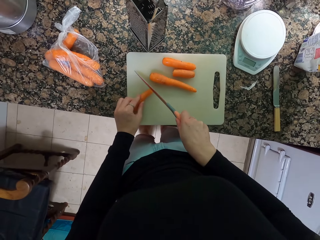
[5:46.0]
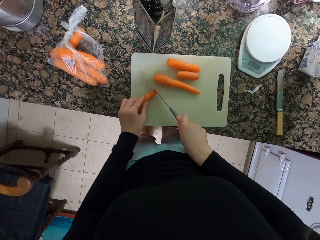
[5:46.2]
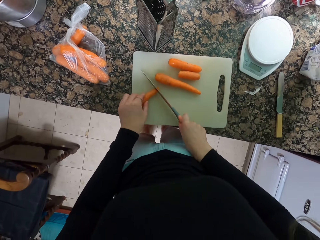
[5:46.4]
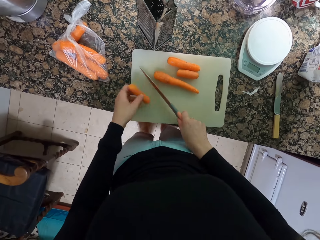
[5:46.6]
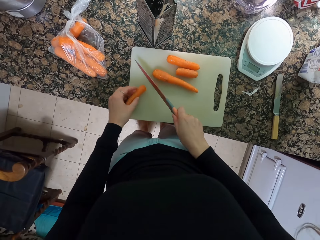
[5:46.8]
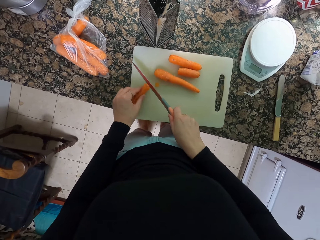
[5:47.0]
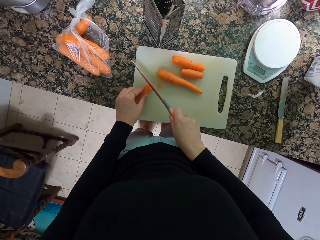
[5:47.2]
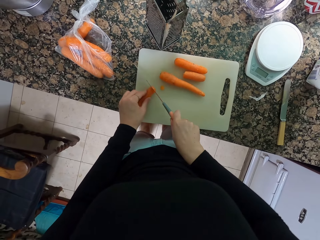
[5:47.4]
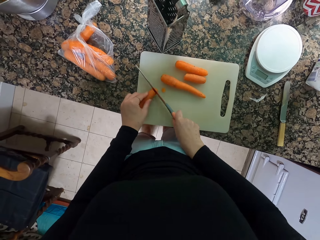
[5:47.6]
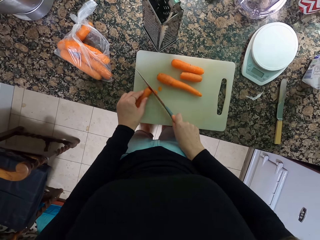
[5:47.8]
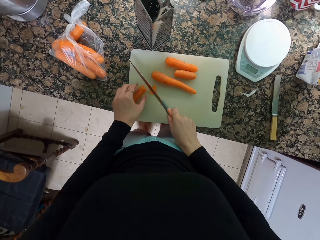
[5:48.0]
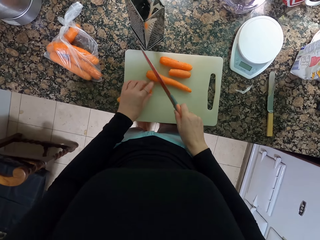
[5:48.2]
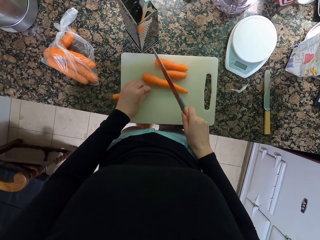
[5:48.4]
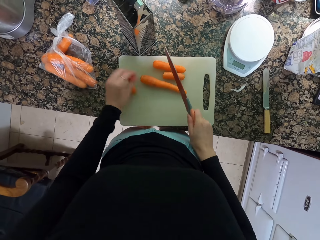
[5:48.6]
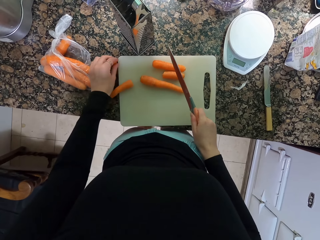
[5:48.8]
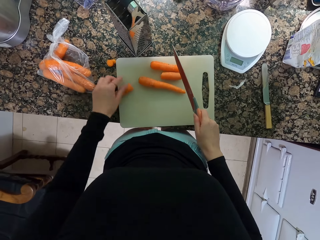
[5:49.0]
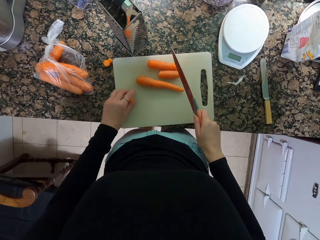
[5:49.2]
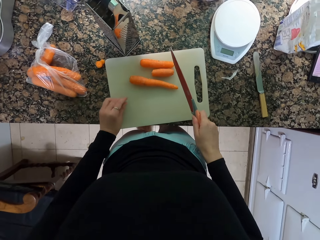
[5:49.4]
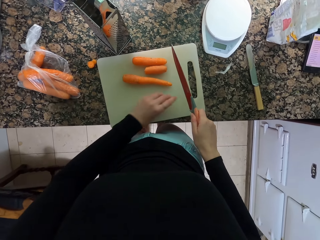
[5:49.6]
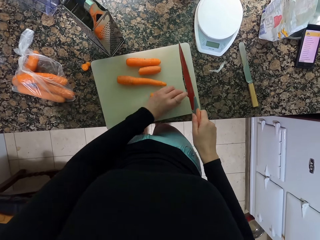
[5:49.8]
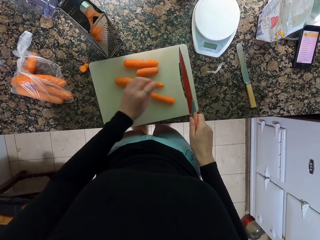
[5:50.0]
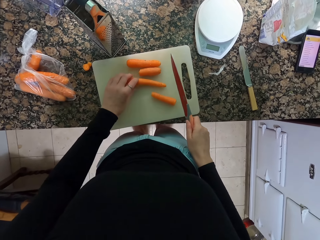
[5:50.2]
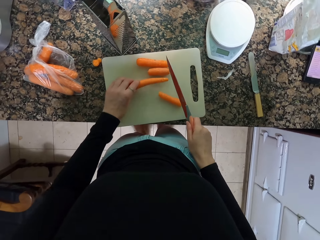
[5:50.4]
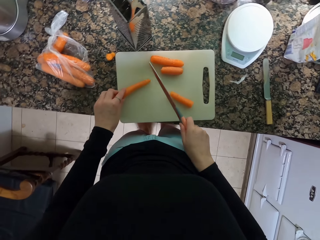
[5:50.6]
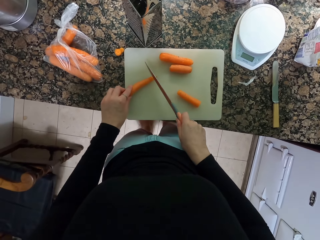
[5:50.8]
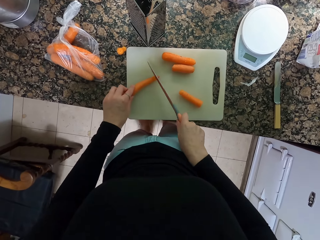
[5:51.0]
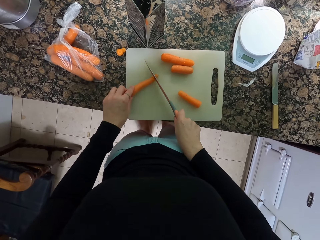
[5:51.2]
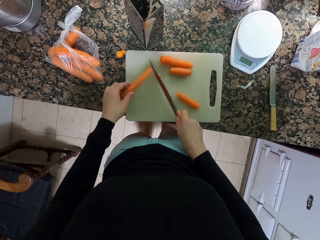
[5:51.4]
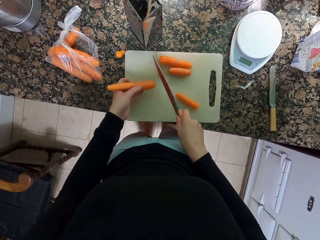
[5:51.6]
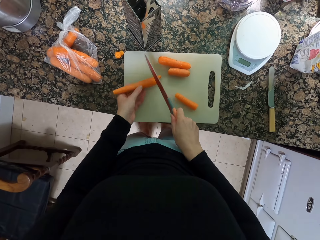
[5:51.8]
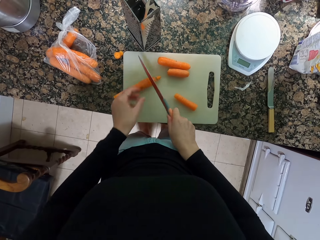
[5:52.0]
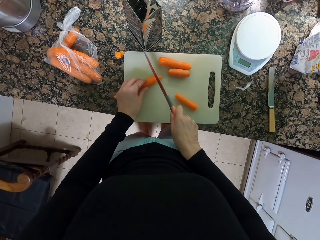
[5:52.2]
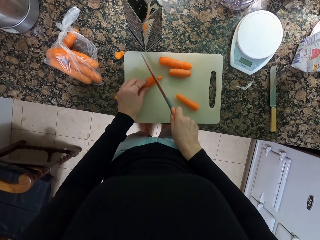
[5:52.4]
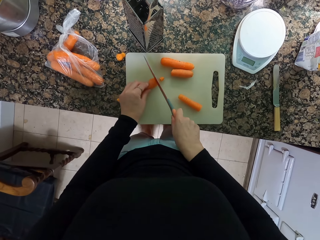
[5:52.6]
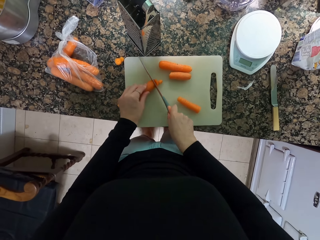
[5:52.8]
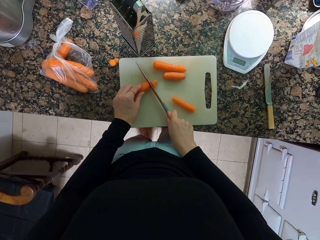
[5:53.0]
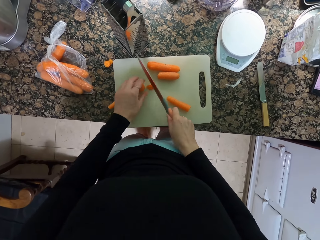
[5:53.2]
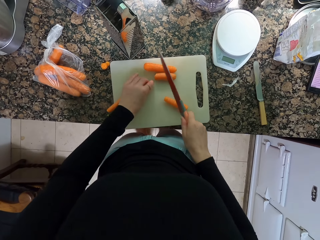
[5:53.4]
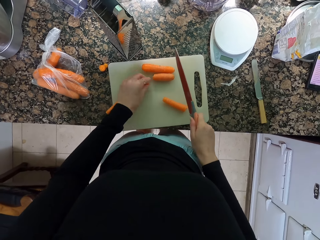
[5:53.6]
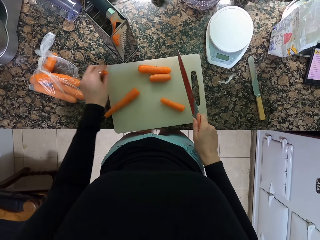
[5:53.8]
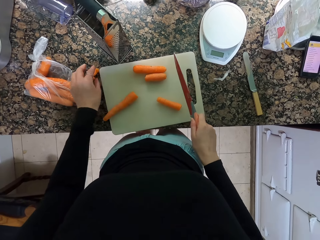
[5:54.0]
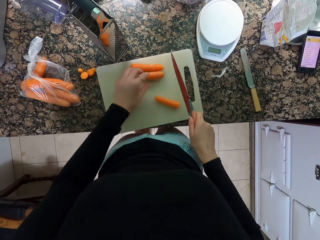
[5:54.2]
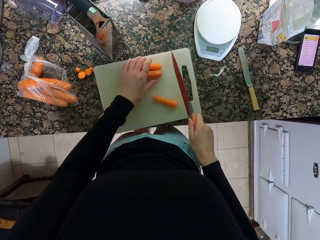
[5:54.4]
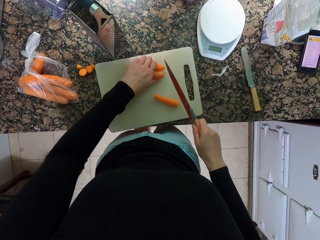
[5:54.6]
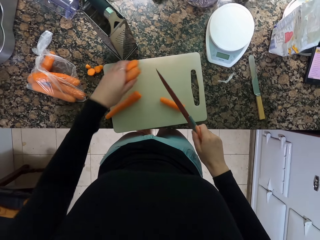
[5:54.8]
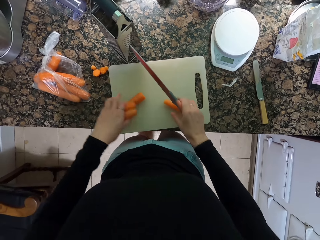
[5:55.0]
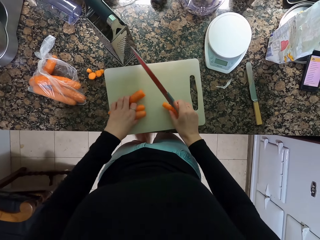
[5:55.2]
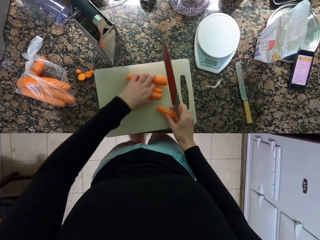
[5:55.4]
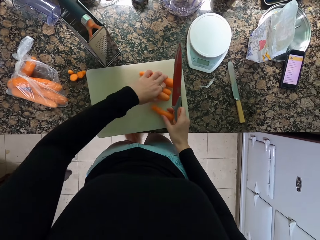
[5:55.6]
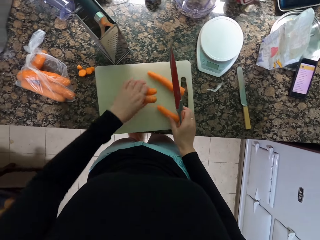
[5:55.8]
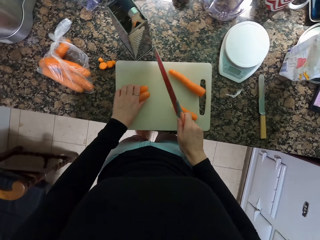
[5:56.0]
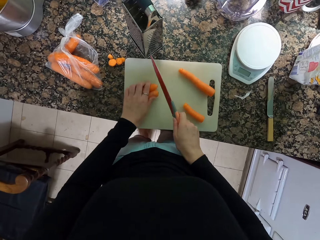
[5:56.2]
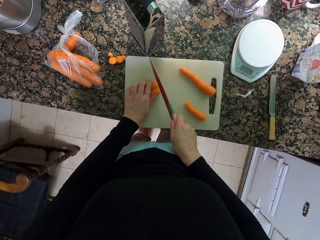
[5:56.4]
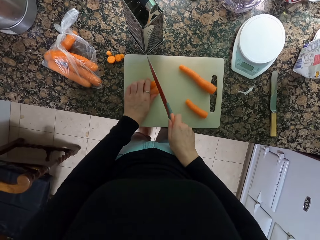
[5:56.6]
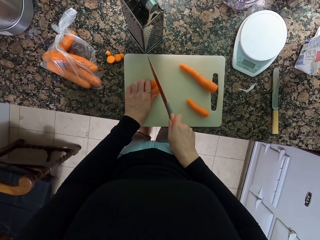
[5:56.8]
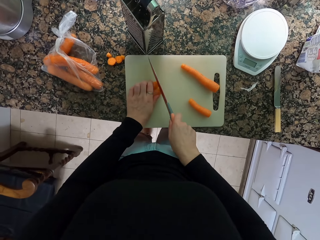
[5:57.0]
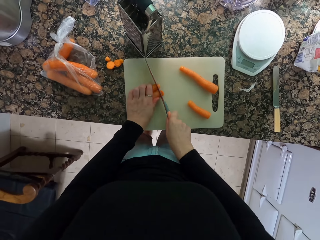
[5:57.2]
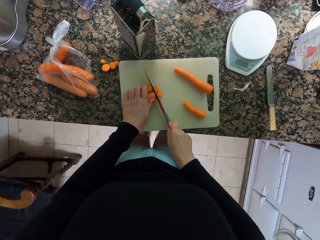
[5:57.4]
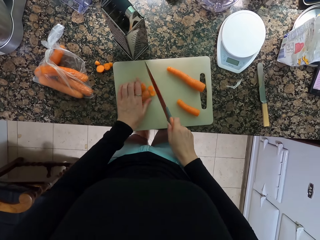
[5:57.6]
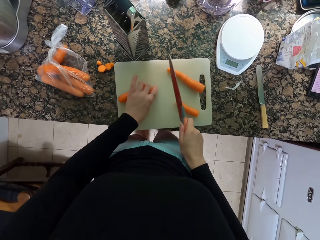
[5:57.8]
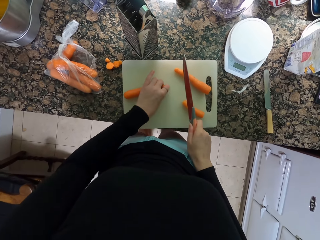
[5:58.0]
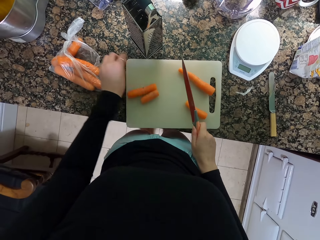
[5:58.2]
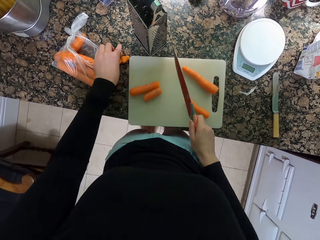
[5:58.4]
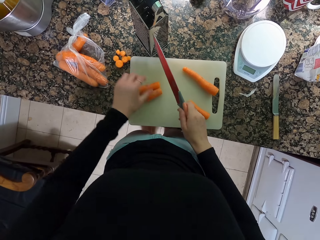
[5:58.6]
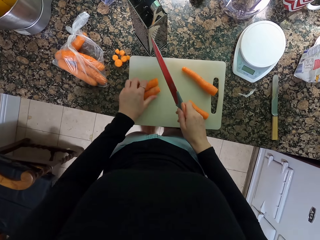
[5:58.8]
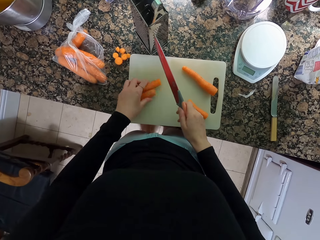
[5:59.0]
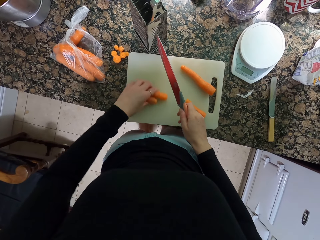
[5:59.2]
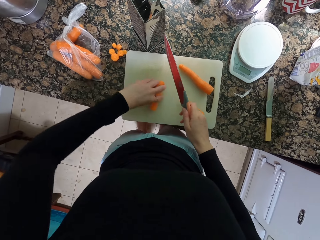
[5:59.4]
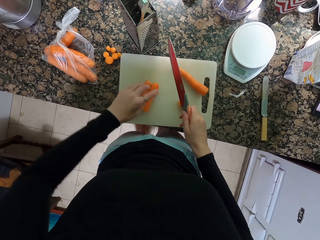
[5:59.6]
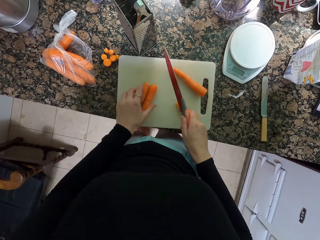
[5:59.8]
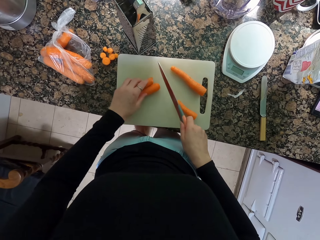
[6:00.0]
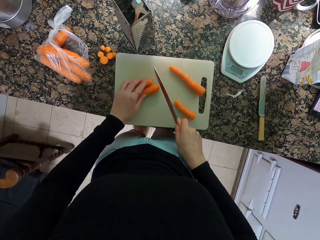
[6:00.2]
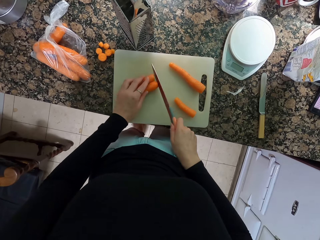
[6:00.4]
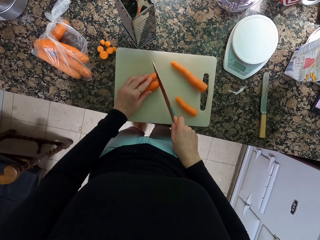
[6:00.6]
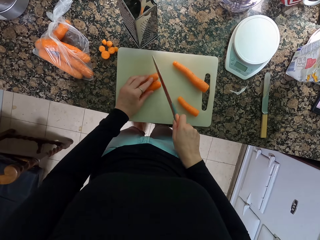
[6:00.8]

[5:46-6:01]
The camera wearer cuts the tips of the carrots. They move the carrot remains from the cutting board. They move the carrot. They cut the carrot. They move the carrot remains from the cutting board. They move the carrot. They cut the carrot. They move the carrot remains from the cutting board.

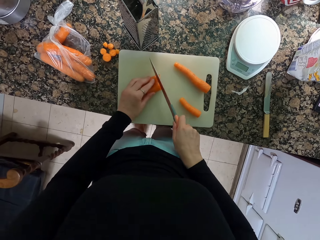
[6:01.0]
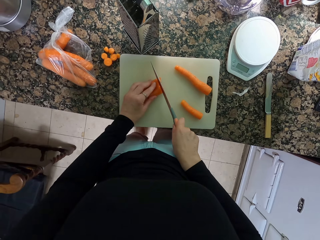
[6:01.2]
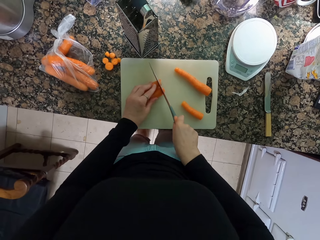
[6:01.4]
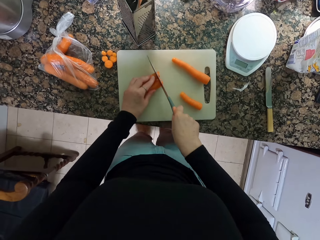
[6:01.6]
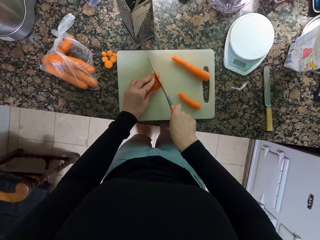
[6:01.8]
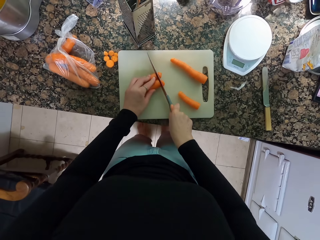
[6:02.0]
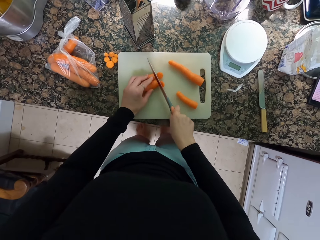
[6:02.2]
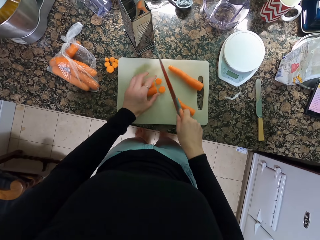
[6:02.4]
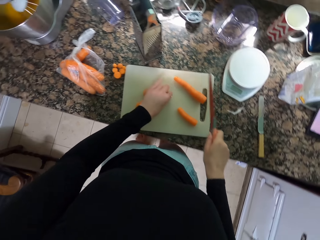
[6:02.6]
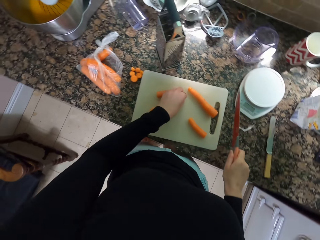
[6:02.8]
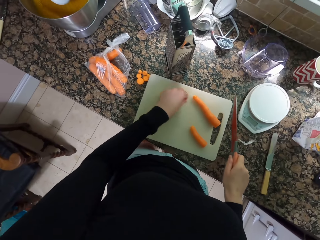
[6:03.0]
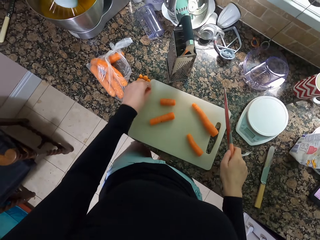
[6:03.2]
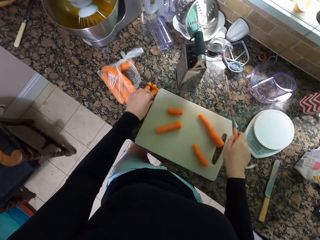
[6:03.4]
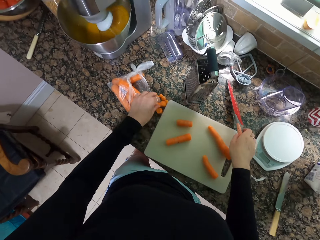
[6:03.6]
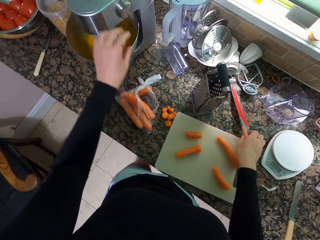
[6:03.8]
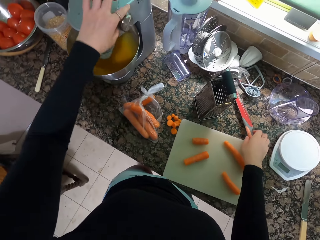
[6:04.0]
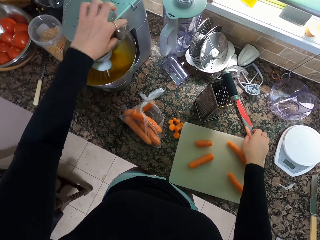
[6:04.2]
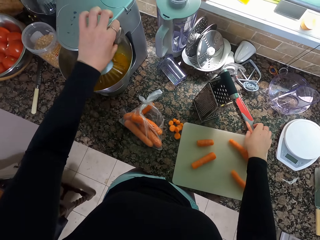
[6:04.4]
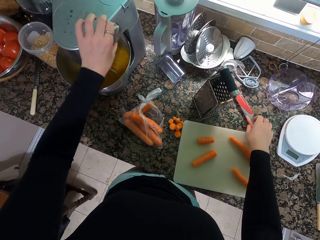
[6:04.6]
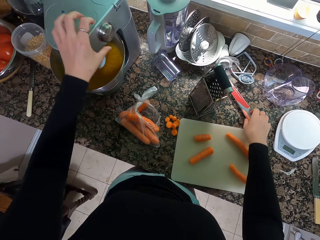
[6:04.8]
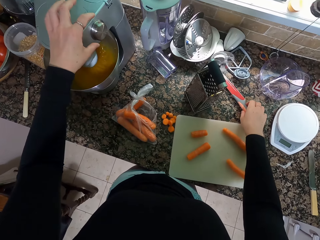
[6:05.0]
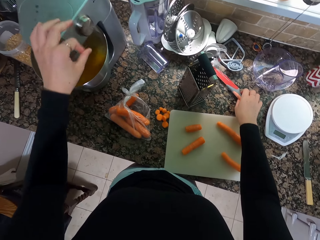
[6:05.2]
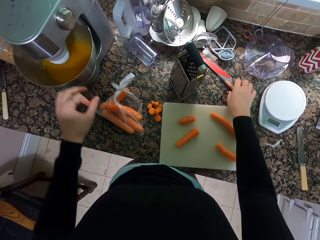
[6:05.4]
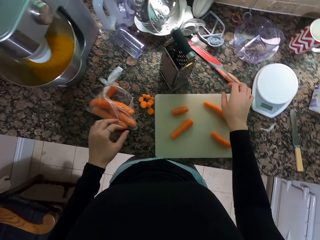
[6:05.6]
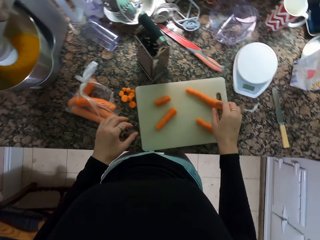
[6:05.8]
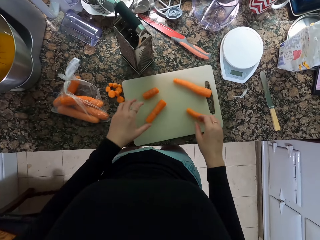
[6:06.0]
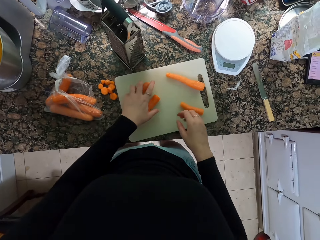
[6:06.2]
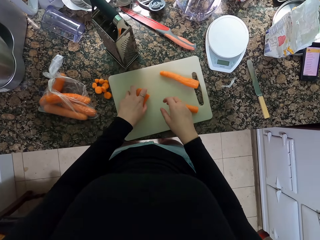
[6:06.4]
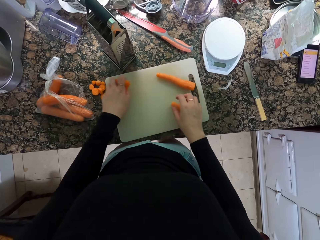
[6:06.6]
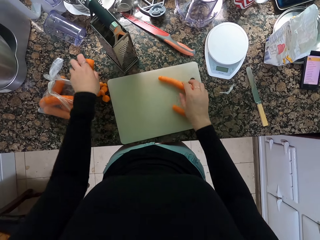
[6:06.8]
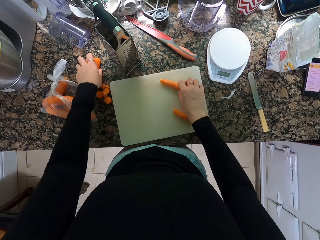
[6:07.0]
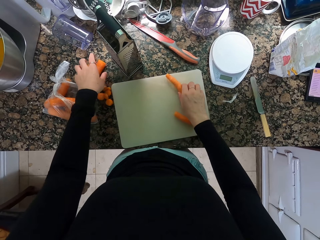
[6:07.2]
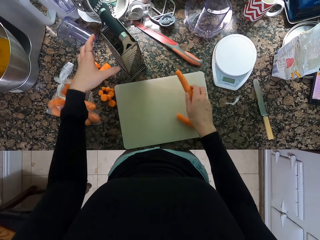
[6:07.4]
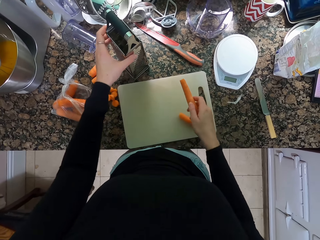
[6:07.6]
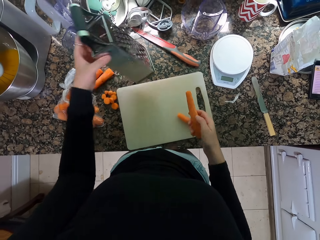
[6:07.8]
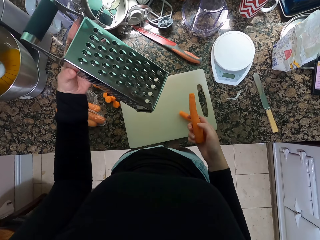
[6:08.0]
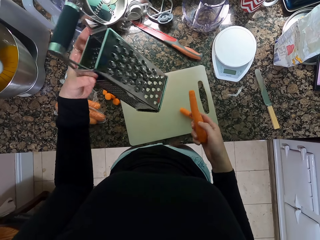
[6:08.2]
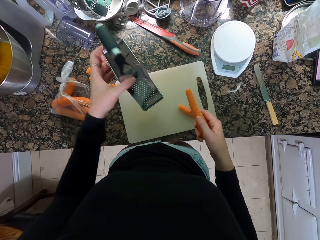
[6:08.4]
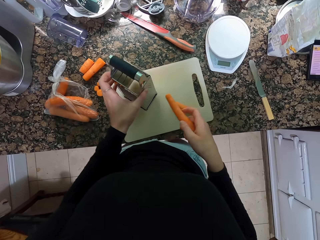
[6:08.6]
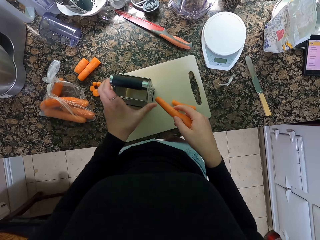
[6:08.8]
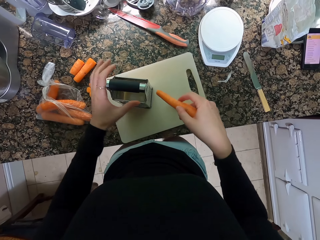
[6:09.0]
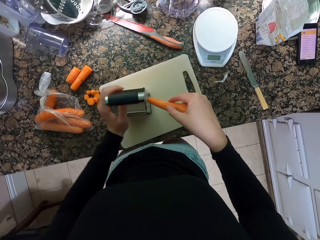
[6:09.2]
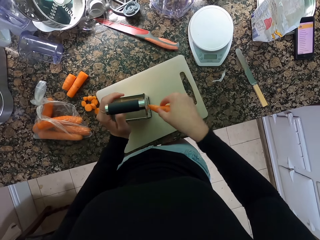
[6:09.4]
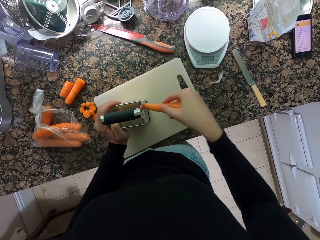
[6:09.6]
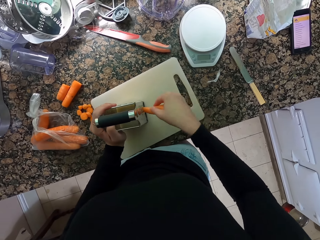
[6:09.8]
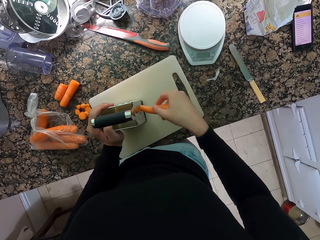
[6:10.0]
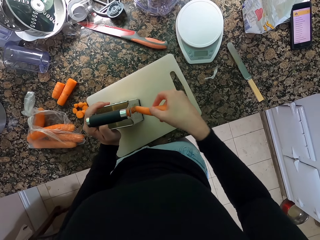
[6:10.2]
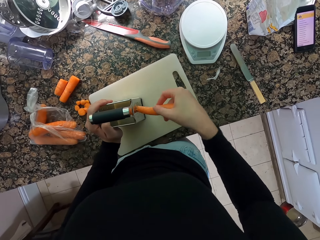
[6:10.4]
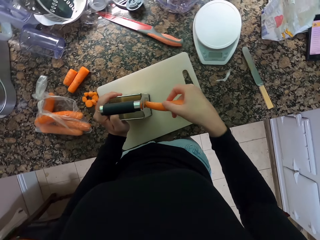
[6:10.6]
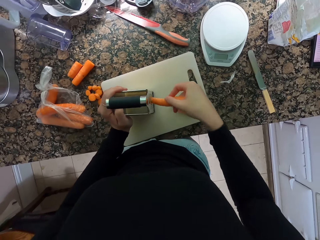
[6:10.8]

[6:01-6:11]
The camera wearer cuts the carrot. They move the carrot remains from the cutting board. They put down the knife. They turn off the mixer machine. They hold the carrots. They hold the grater. They put down the grater. They grate the carrots.
